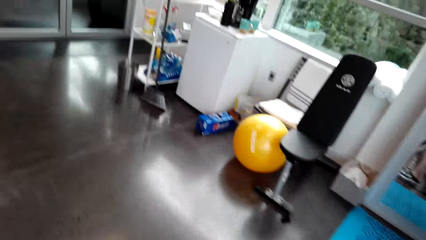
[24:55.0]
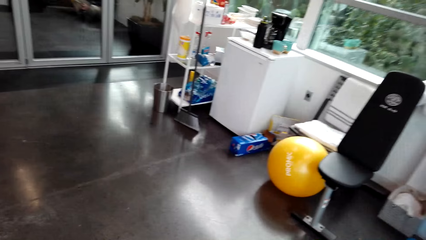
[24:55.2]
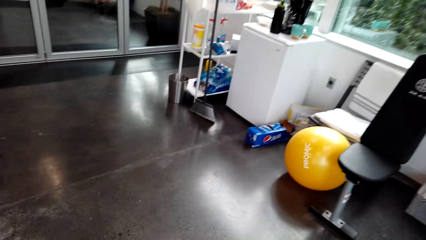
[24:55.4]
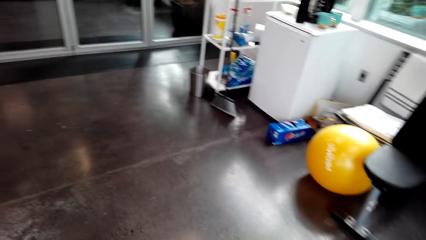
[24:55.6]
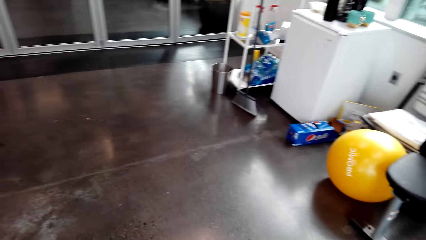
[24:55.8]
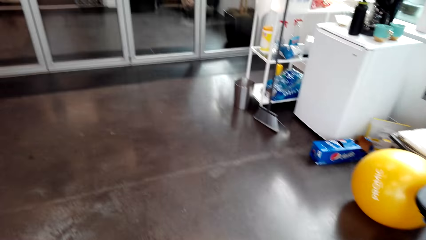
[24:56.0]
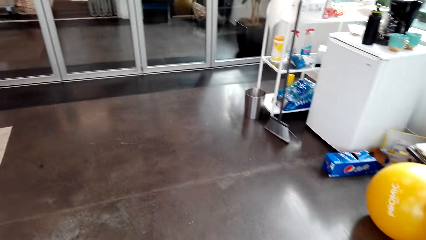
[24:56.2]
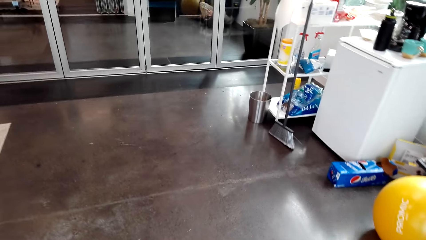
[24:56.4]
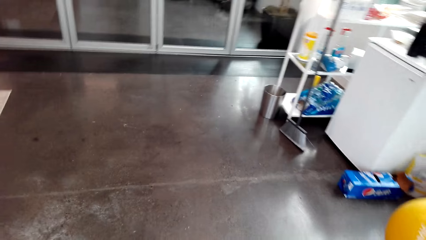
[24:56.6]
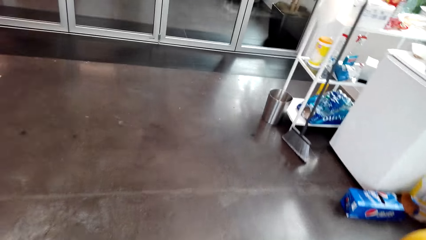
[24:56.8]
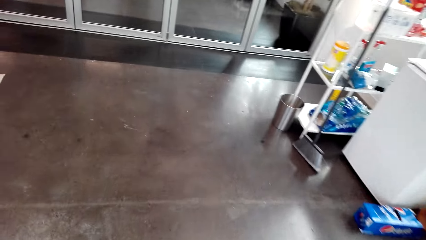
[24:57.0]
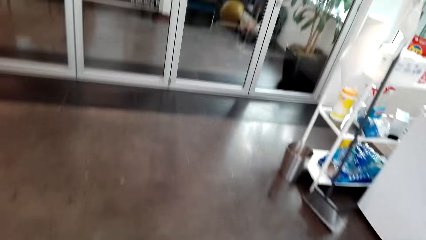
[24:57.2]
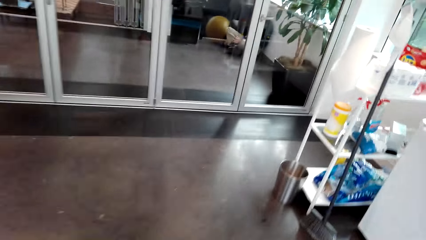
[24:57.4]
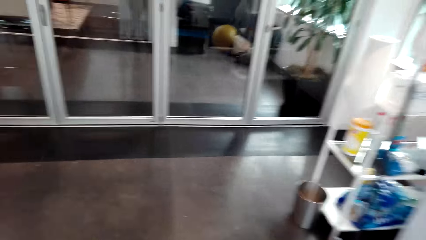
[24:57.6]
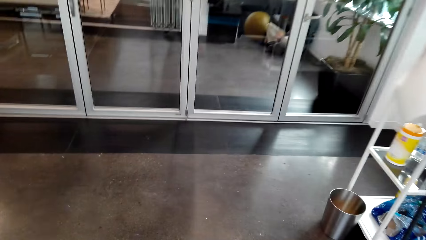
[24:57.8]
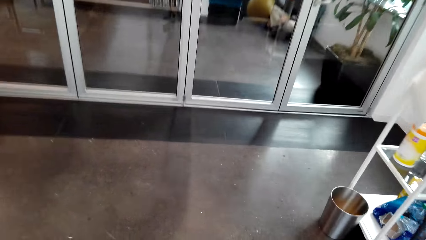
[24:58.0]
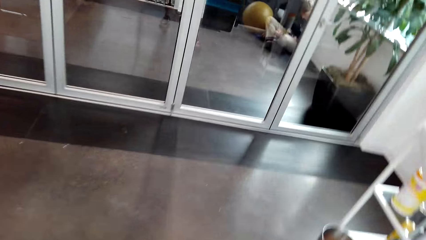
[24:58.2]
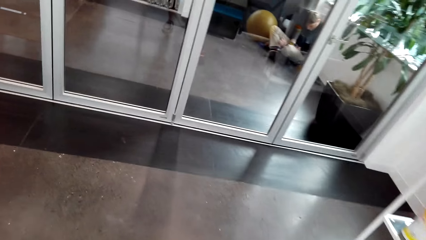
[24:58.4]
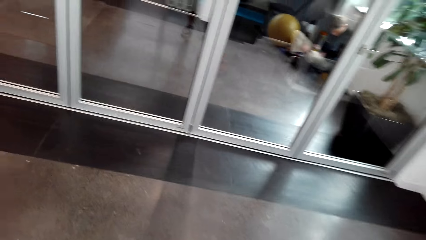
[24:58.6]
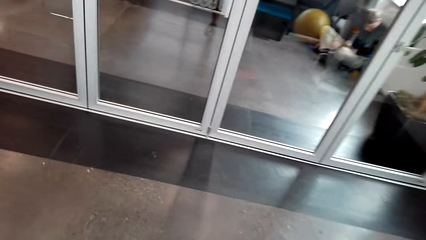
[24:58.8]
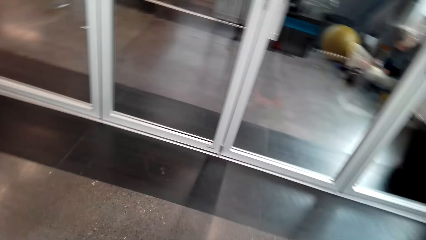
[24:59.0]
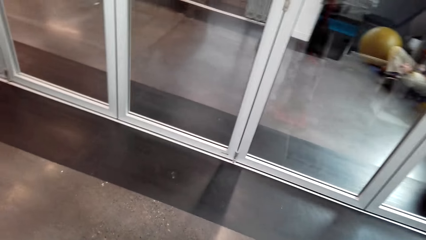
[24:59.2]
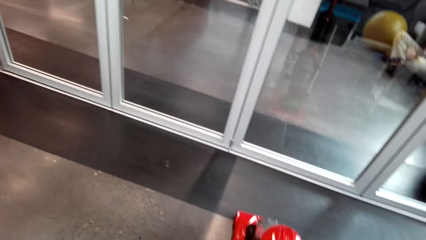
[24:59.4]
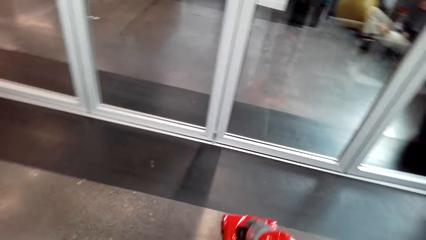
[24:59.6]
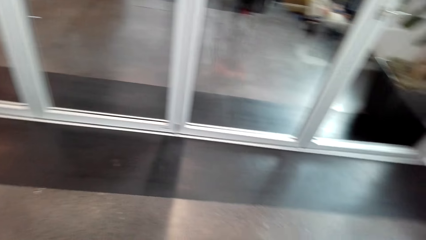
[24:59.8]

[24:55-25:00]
The camera wearer turns the cleaner on. They clean the floor with the vacuum cleaner.

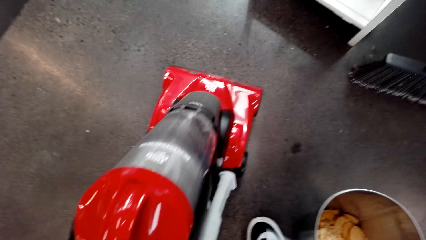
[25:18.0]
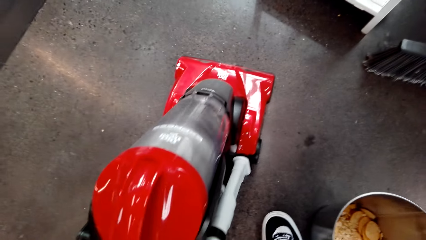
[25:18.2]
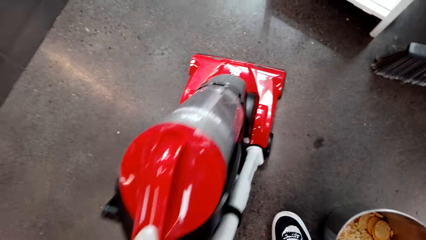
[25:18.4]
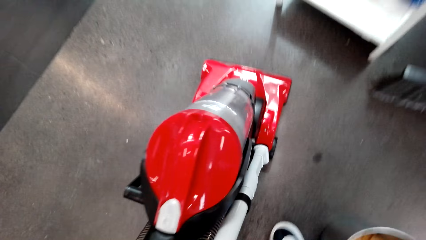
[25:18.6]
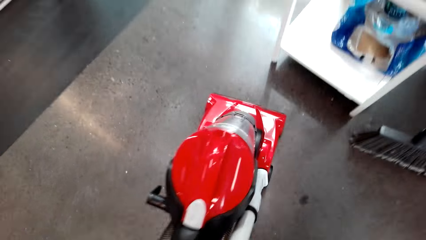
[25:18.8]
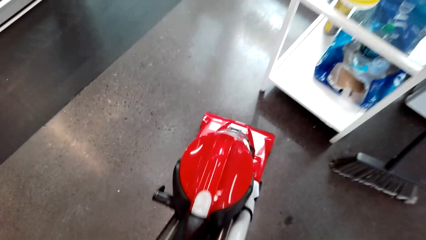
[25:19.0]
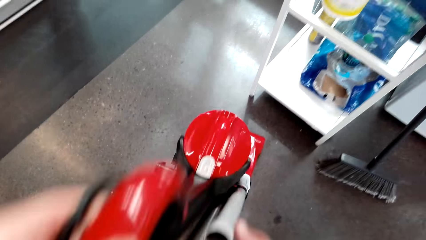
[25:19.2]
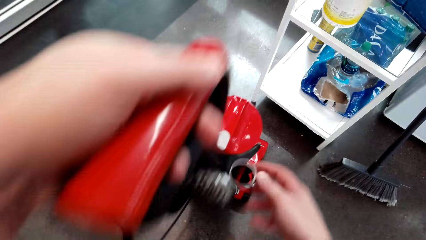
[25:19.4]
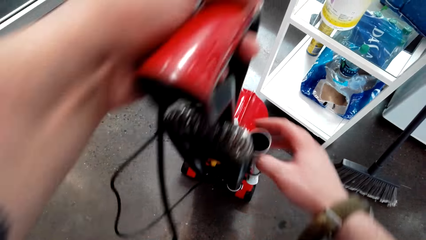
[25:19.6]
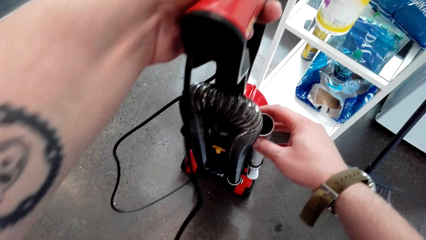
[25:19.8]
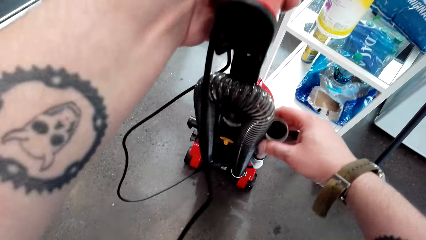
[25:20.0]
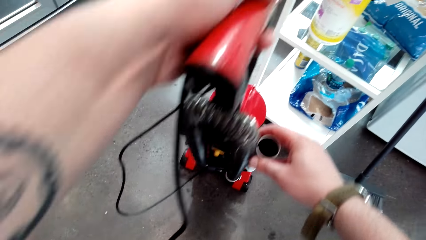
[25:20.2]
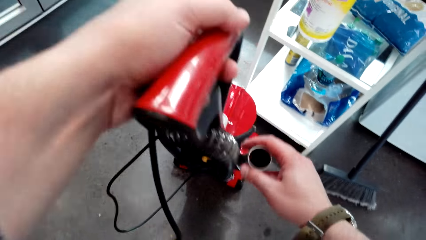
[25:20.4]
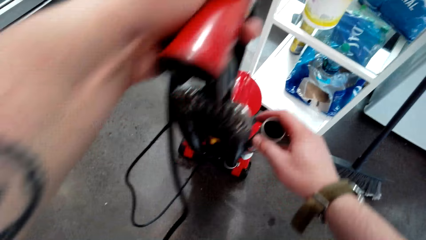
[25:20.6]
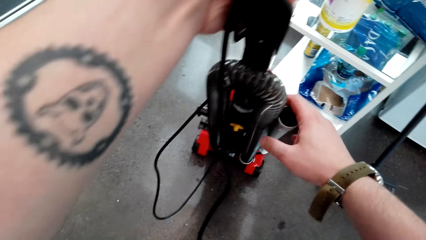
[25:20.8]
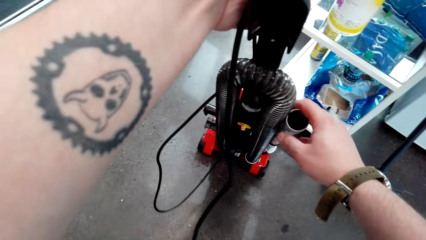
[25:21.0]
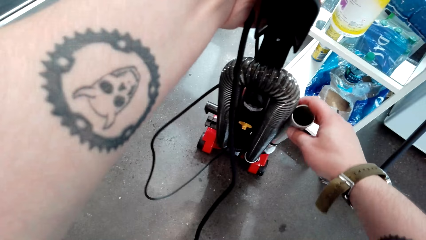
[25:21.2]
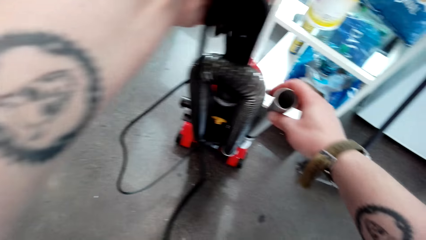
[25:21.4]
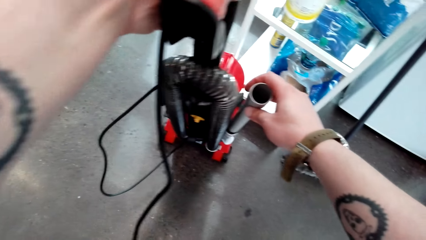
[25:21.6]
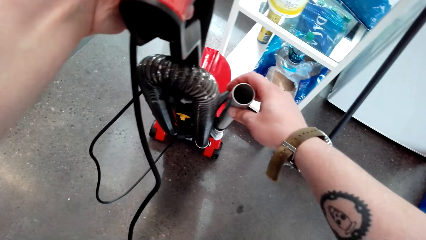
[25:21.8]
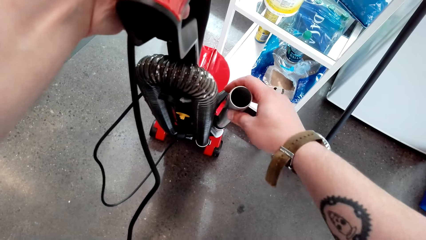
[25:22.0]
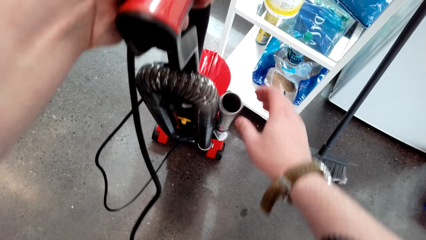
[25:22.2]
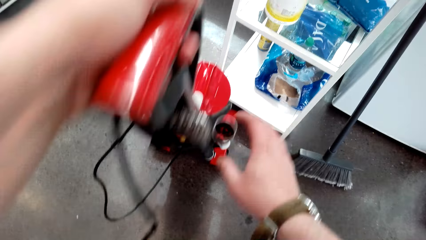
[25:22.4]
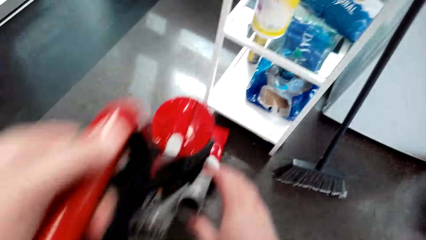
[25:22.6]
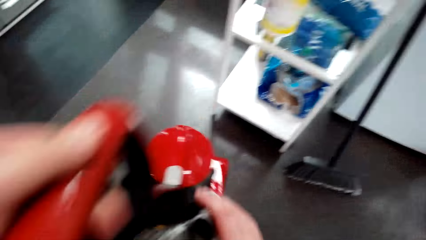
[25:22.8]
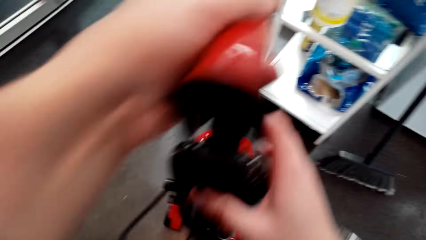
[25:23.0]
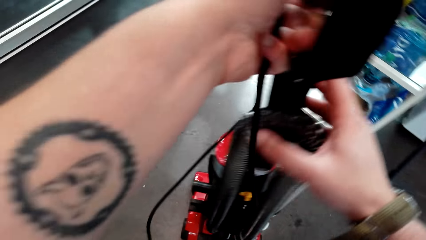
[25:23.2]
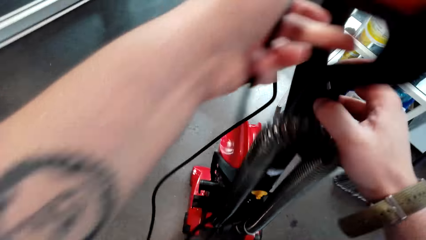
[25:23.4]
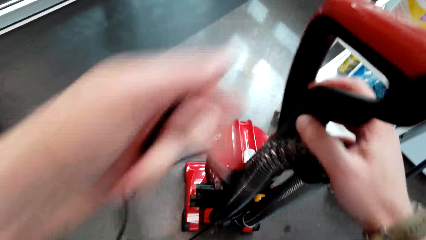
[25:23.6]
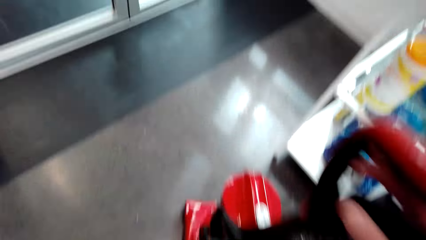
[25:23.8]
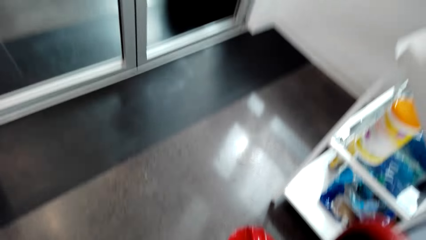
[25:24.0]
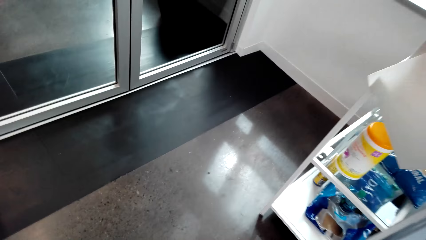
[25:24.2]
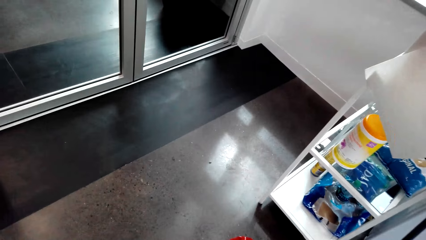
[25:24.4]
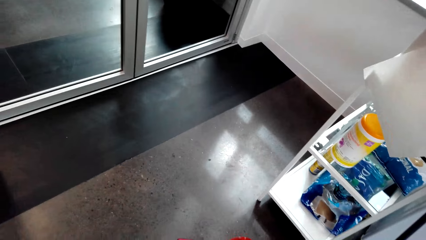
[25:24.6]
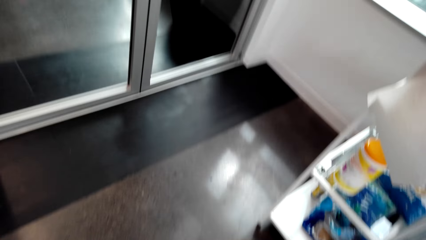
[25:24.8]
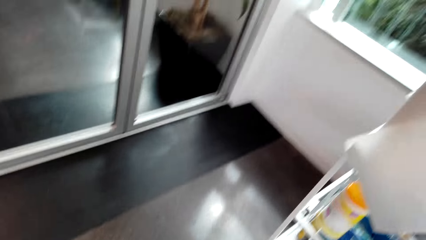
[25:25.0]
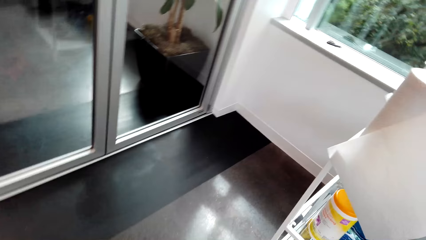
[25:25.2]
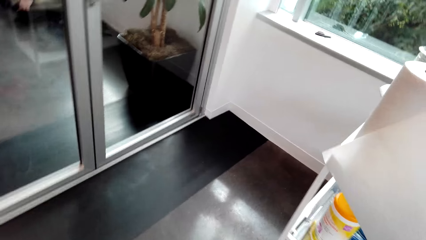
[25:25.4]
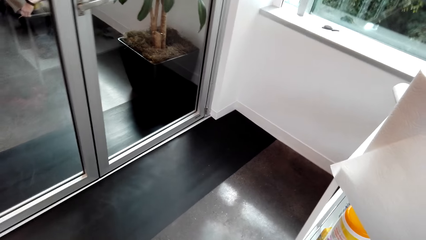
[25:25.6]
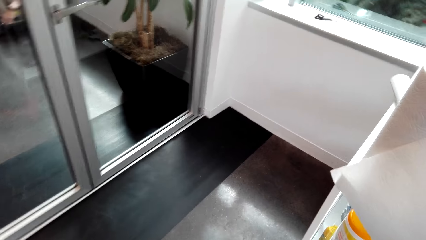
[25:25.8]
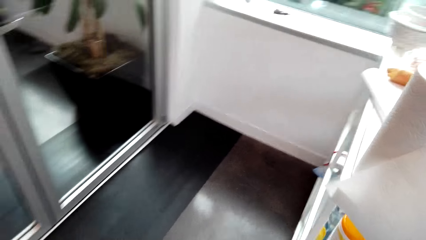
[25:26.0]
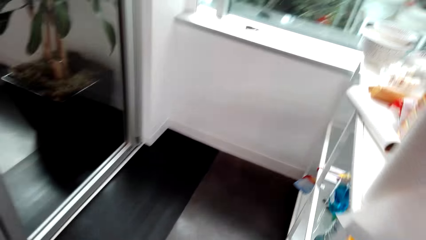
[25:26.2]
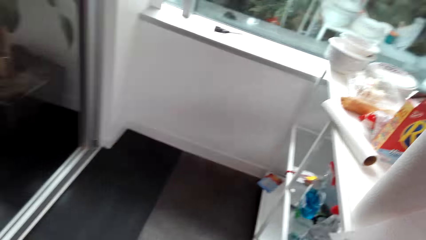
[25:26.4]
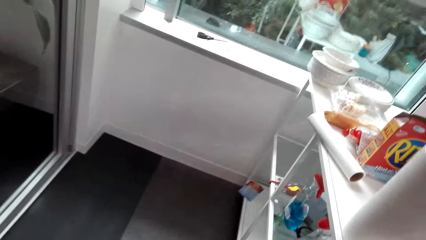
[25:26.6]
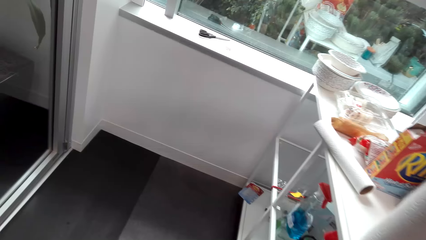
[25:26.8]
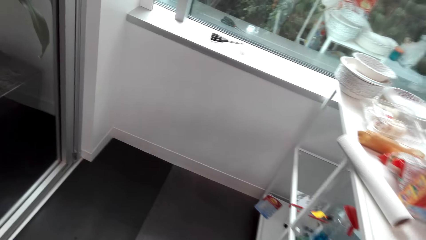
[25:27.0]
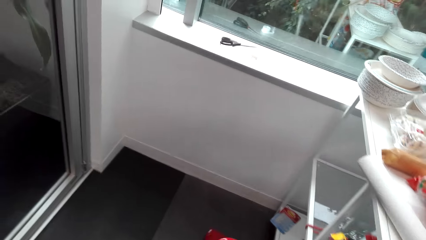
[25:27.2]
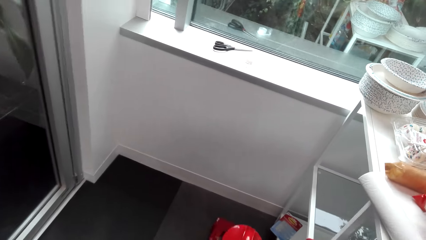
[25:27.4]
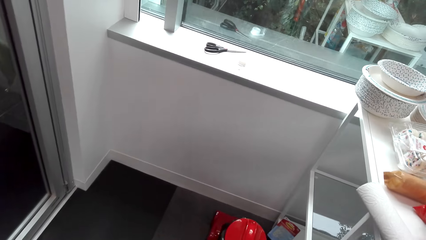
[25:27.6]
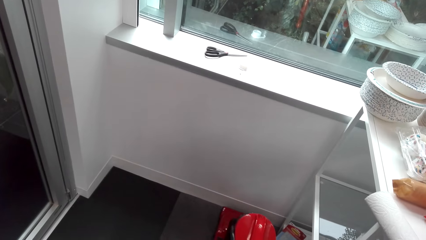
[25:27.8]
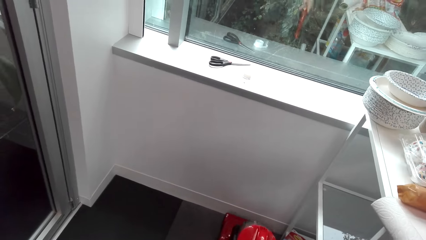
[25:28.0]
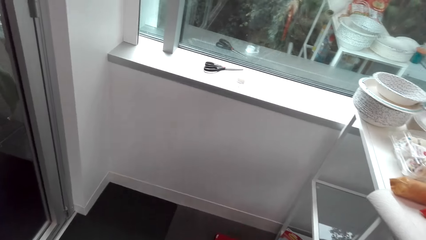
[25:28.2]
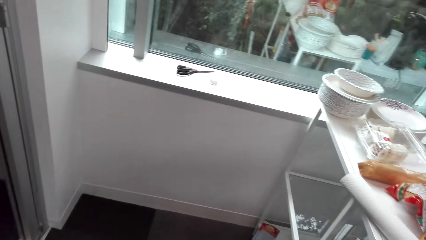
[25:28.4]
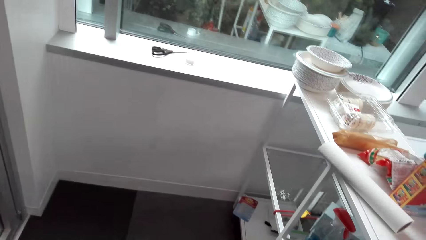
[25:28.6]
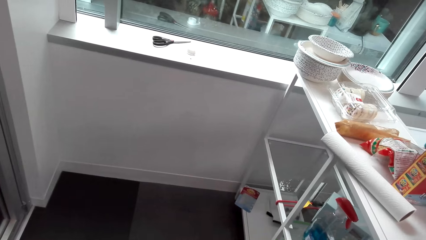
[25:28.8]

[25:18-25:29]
The camera wearer adjusts the cleaner breather tube. They clean the room floor round with the cleaner.
